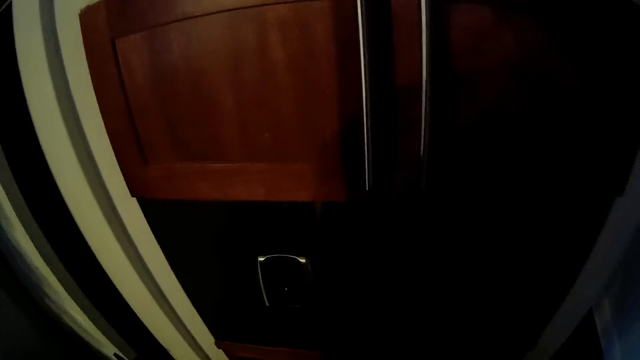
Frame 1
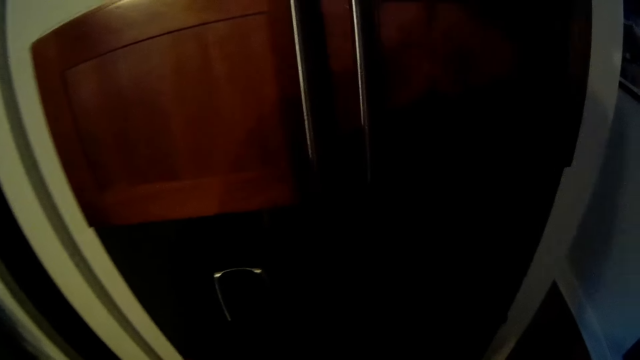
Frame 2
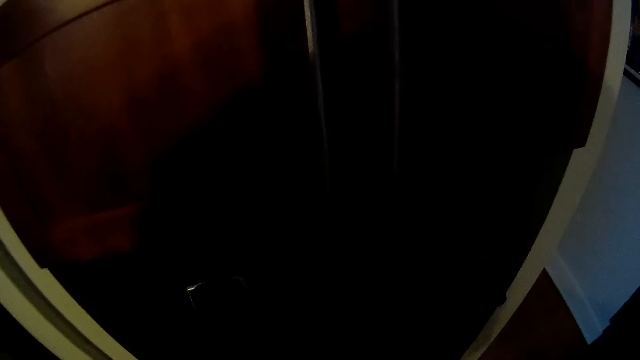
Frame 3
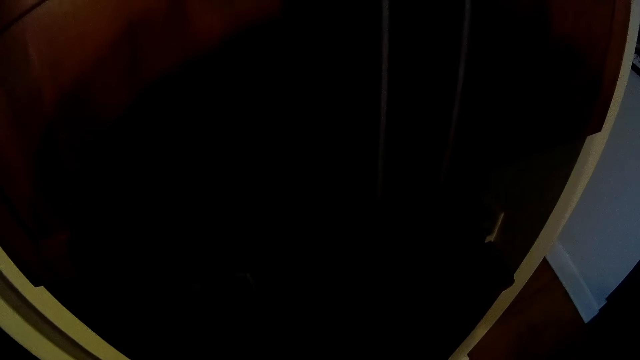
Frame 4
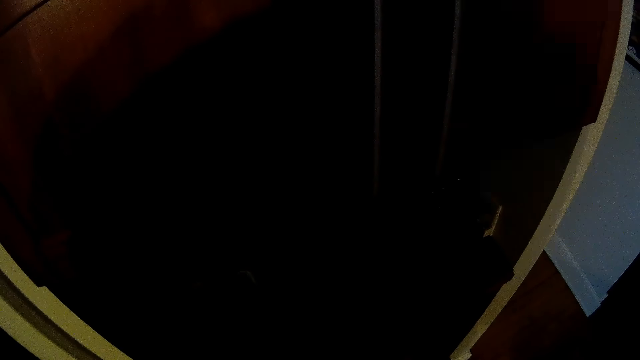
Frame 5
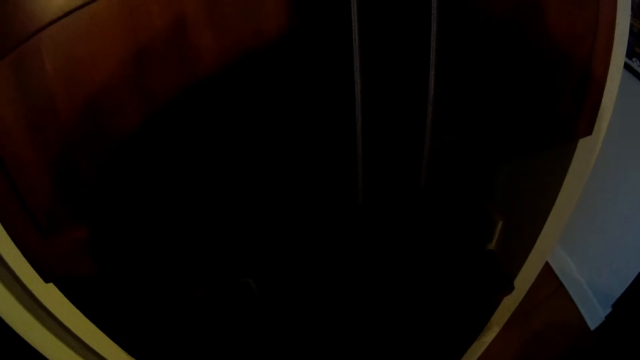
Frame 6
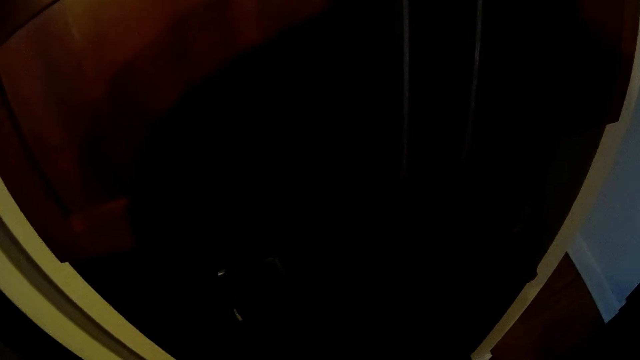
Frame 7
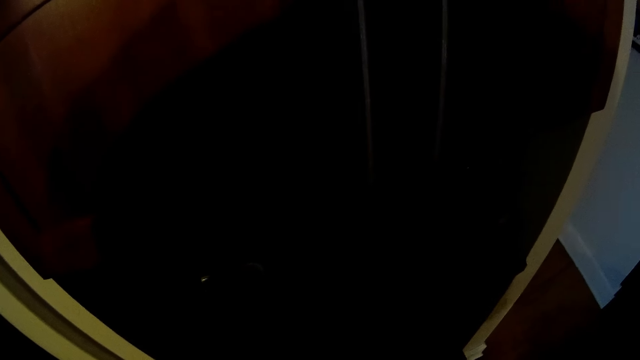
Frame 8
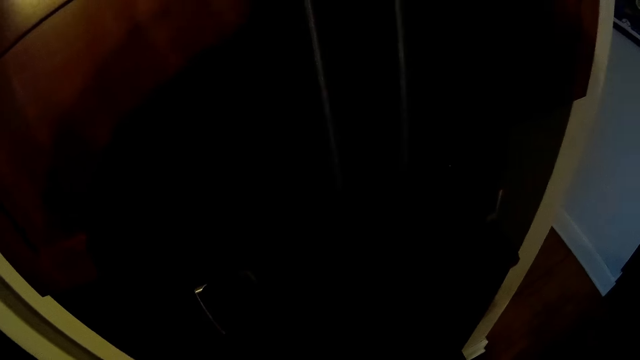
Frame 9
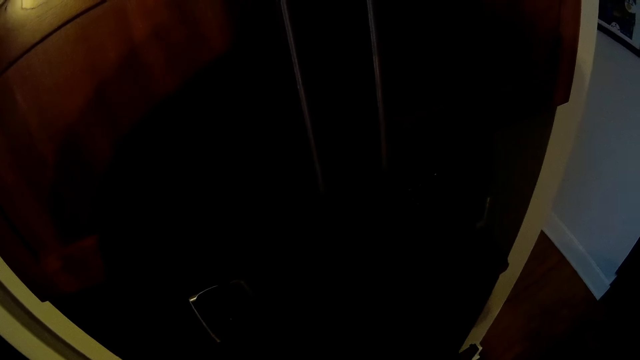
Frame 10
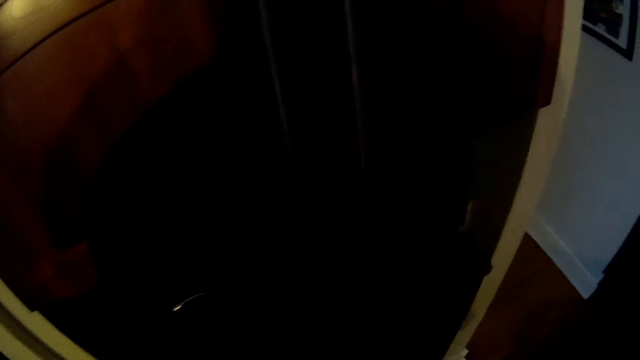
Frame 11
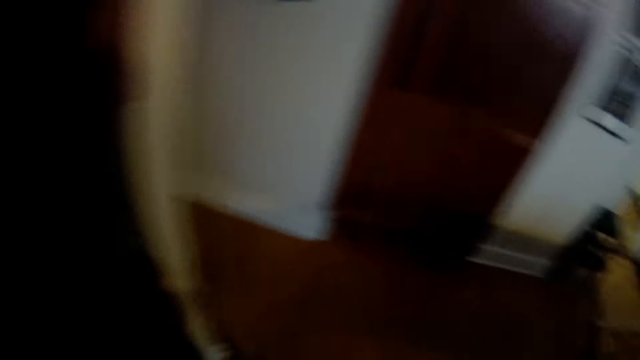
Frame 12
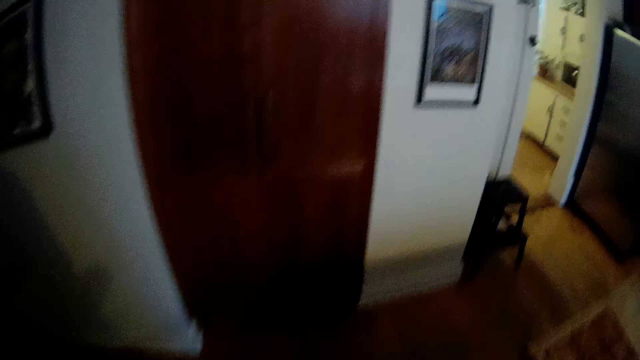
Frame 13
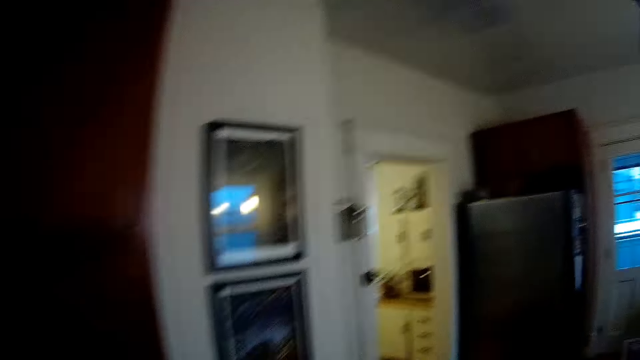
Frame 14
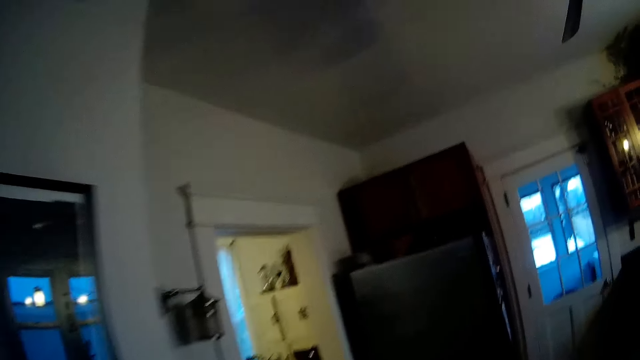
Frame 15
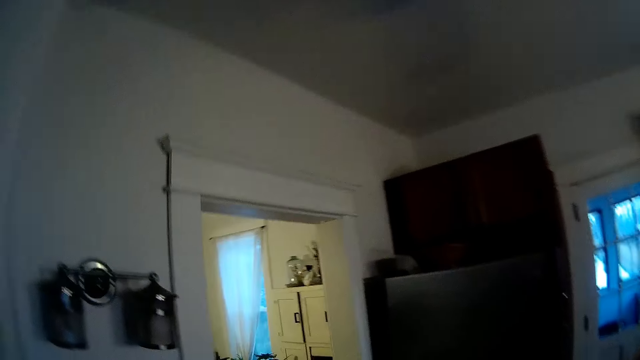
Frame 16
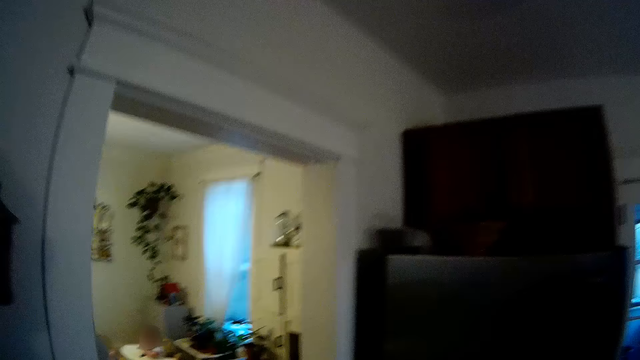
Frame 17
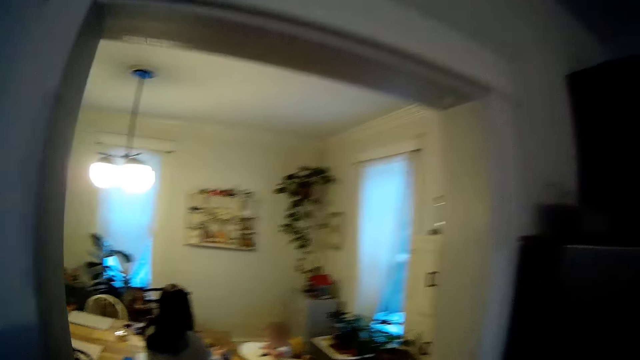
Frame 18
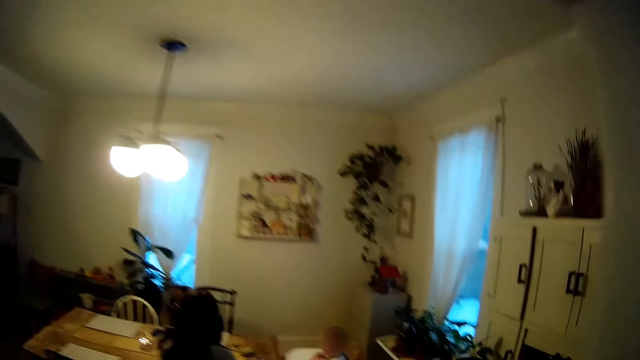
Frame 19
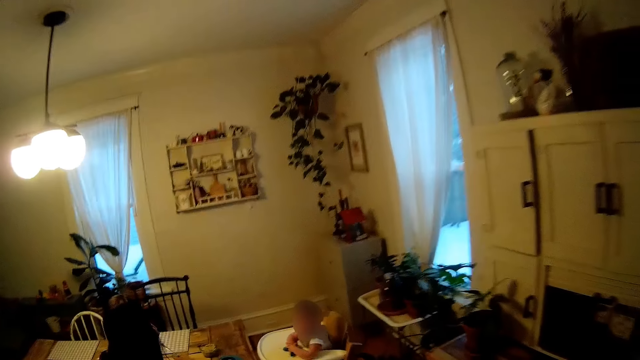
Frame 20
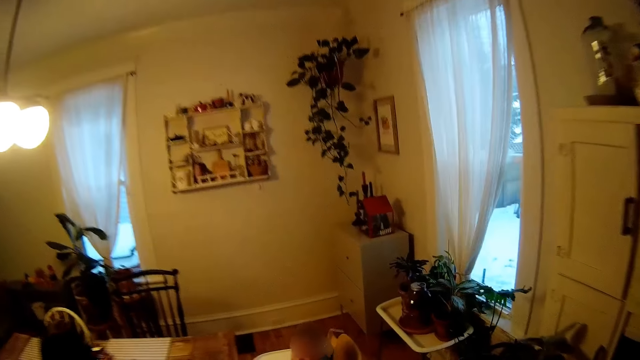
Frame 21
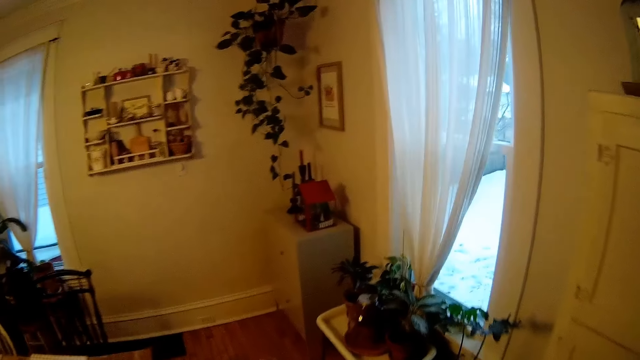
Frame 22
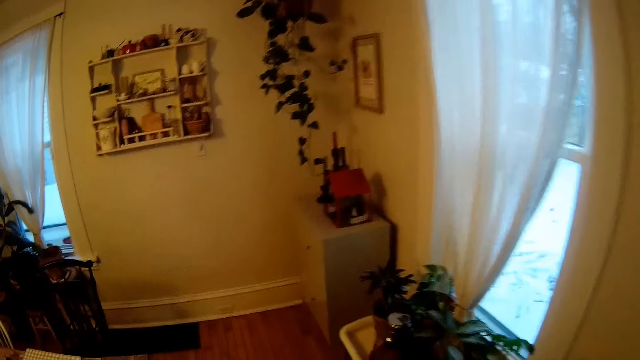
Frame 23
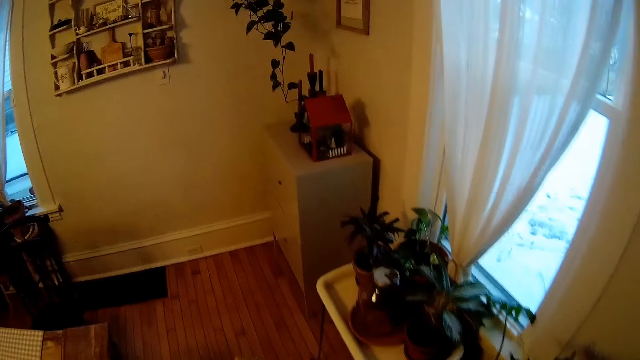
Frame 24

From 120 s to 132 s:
The camera wearer interacts with the woman.

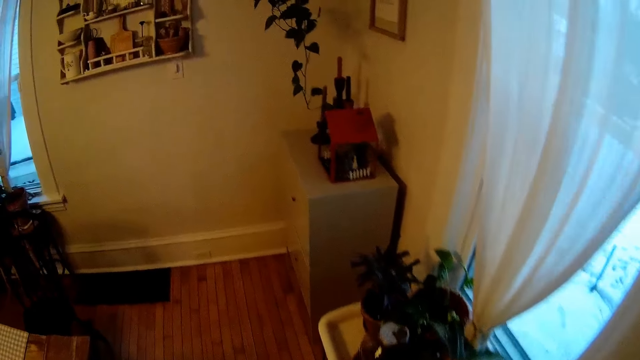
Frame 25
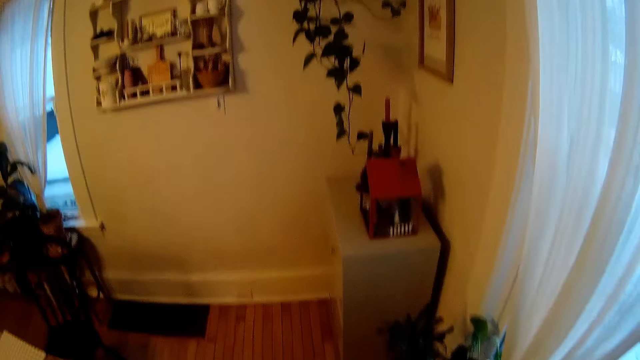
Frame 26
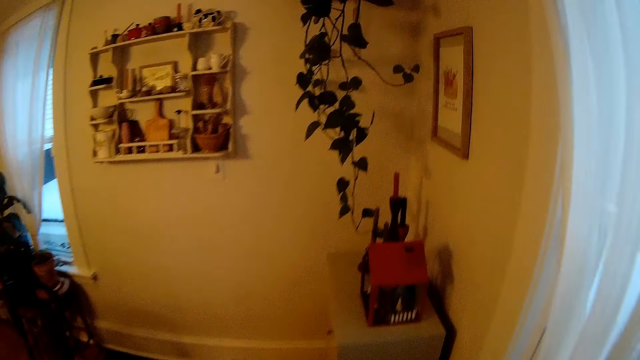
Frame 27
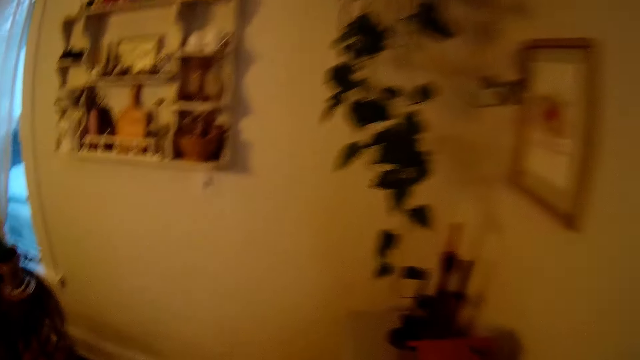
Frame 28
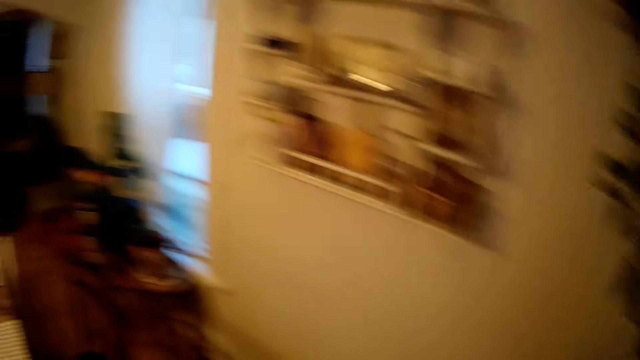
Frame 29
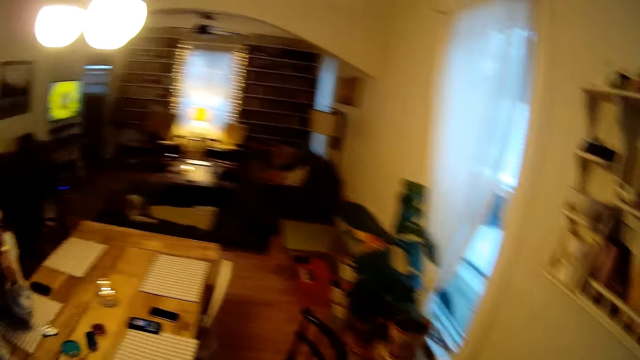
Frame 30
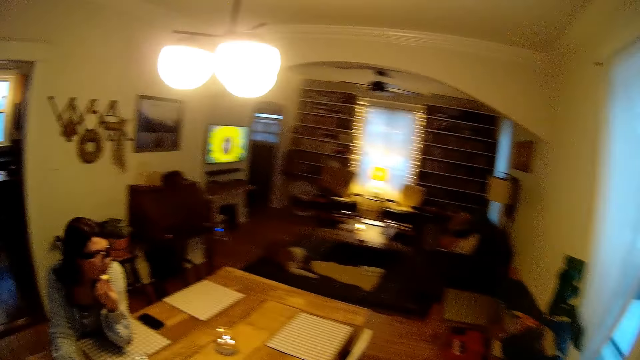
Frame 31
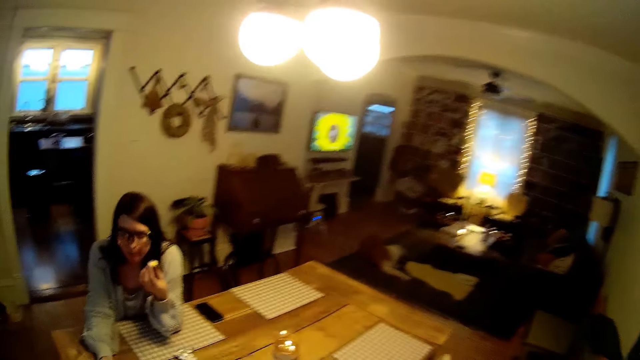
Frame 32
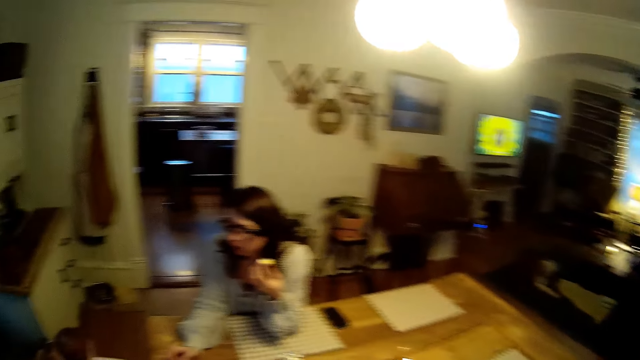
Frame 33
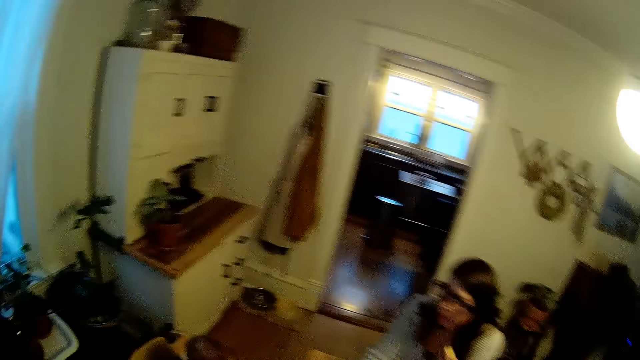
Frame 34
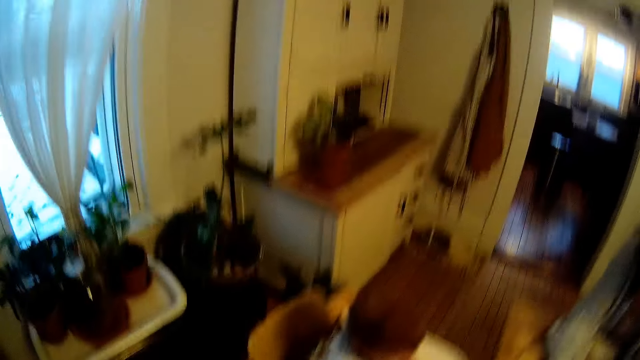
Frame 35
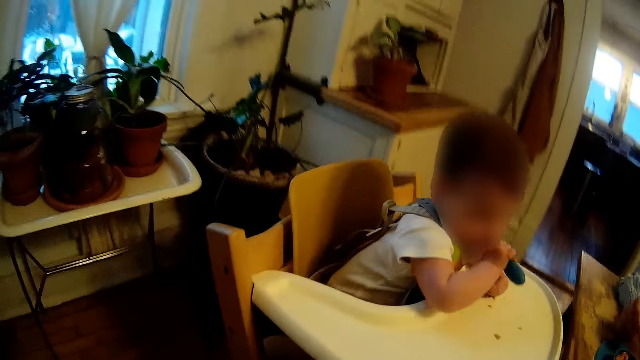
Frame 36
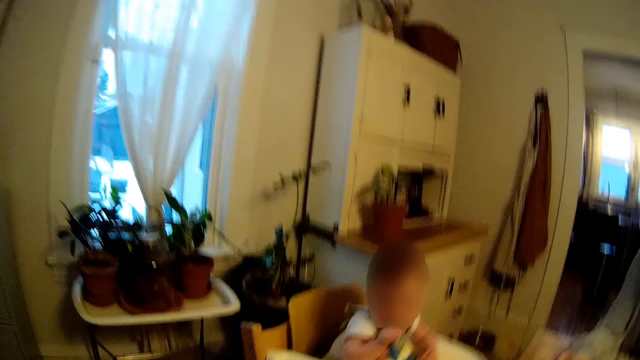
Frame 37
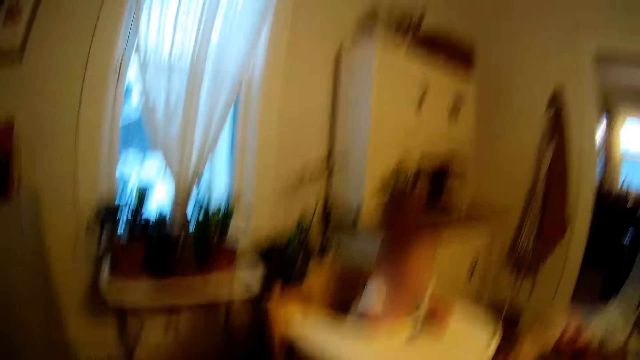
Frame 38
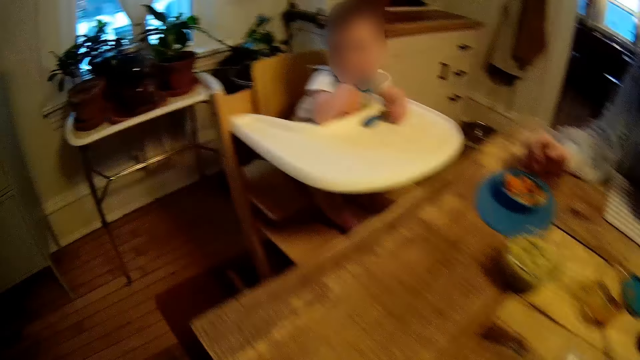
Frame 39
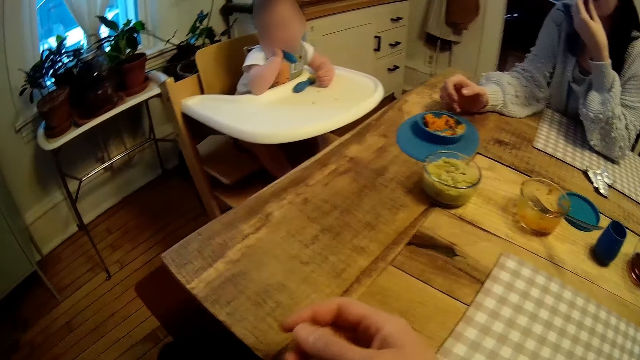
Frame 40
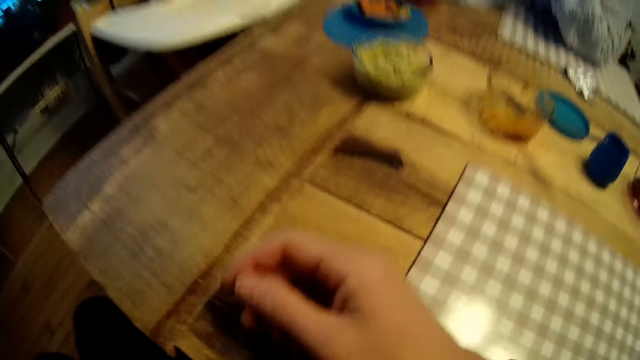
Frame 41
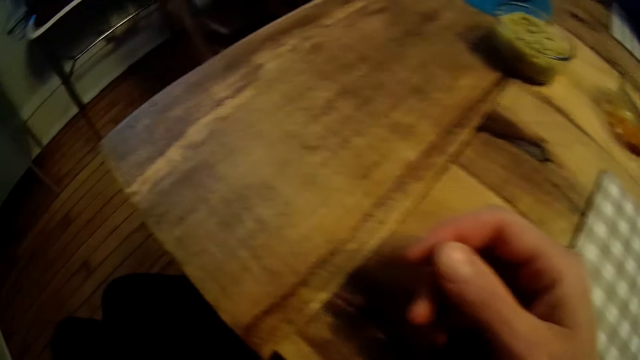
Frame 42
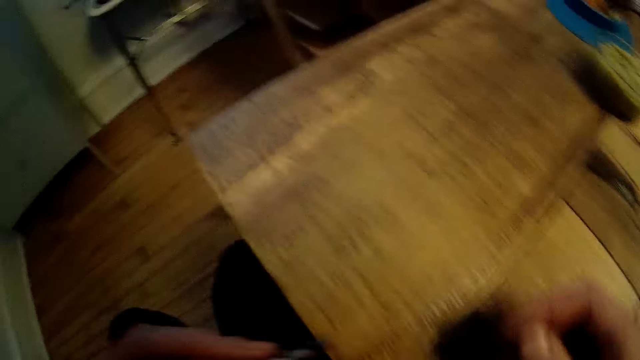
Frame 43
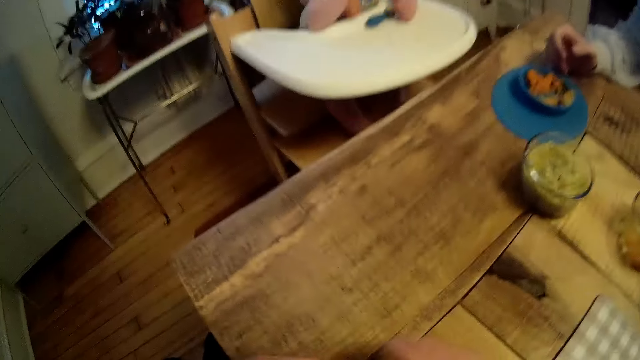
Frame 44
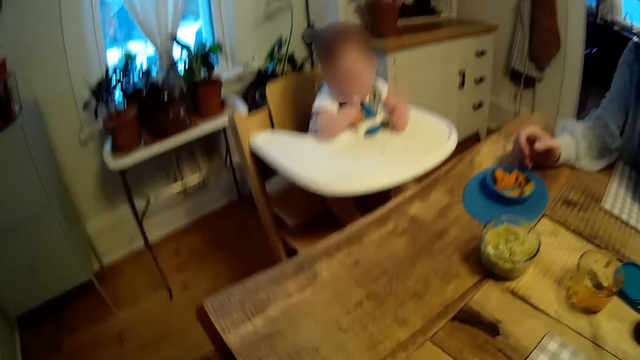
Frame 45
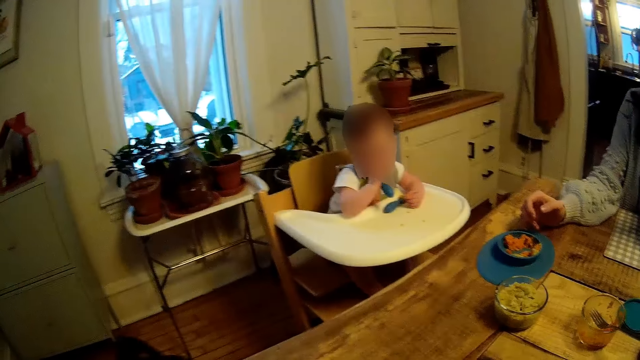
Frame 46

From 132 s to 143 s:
The woman eats a piece of cake in her left hand. The boy chews a spoon in his left hand.
